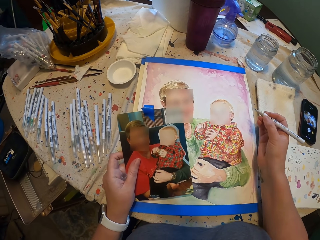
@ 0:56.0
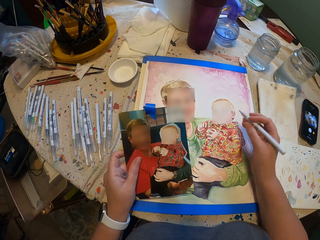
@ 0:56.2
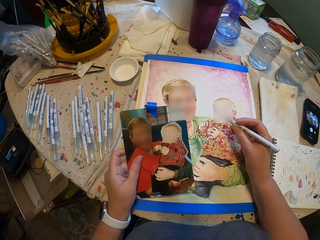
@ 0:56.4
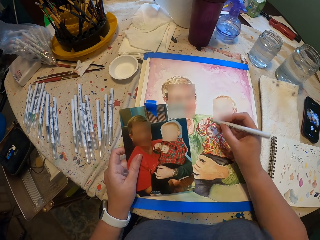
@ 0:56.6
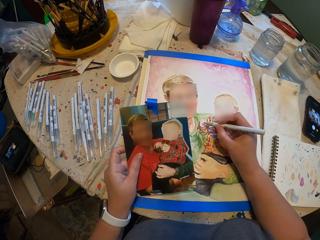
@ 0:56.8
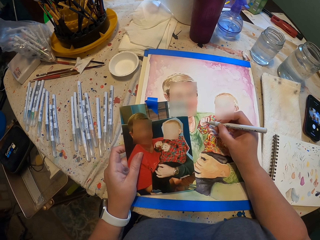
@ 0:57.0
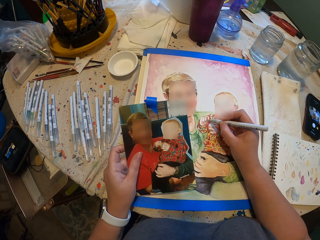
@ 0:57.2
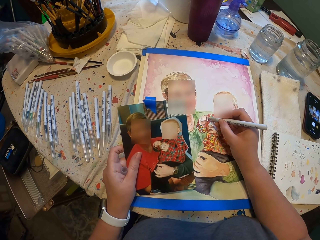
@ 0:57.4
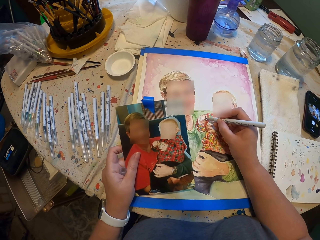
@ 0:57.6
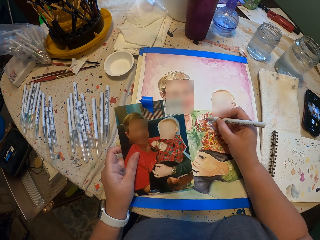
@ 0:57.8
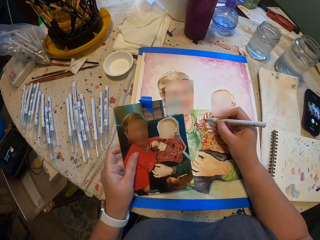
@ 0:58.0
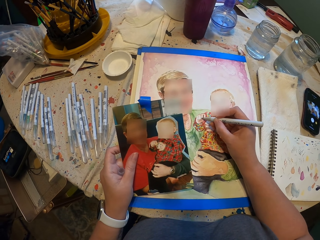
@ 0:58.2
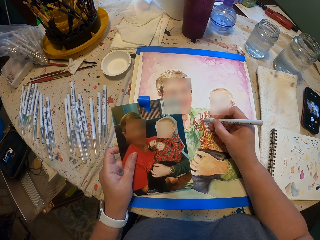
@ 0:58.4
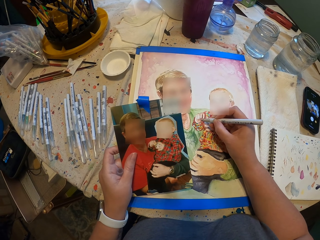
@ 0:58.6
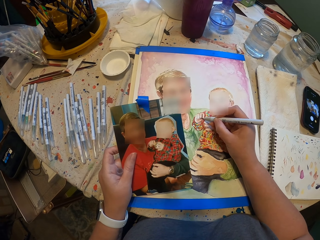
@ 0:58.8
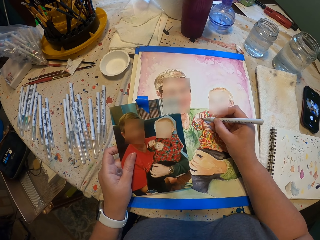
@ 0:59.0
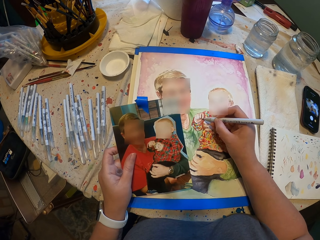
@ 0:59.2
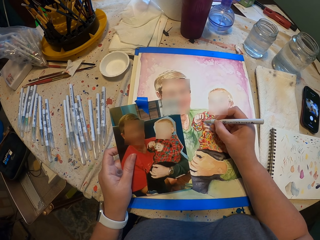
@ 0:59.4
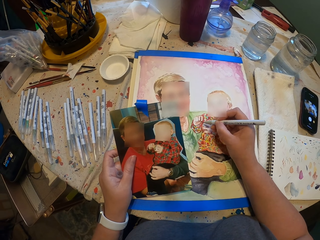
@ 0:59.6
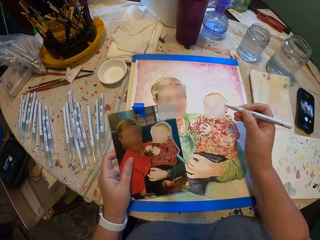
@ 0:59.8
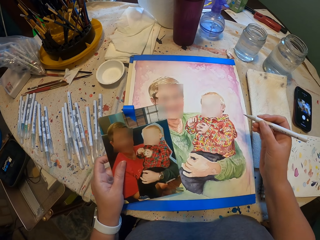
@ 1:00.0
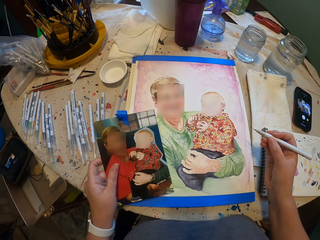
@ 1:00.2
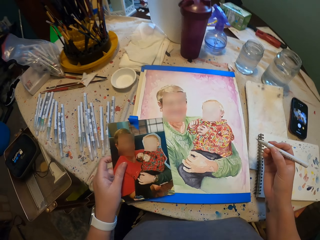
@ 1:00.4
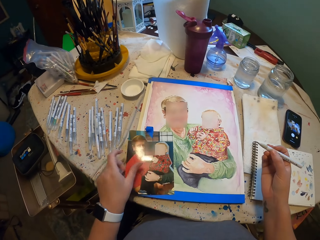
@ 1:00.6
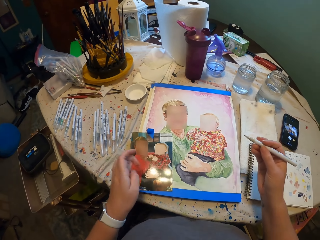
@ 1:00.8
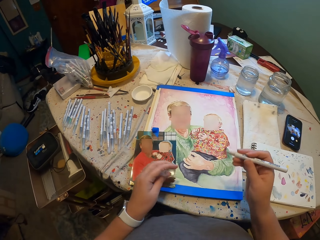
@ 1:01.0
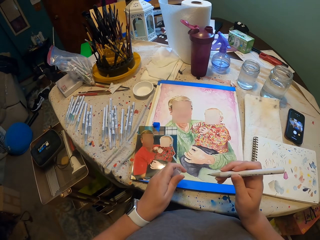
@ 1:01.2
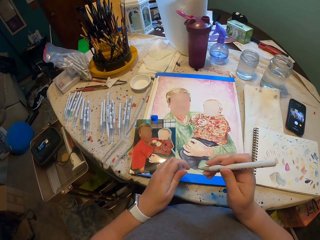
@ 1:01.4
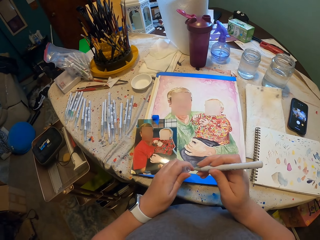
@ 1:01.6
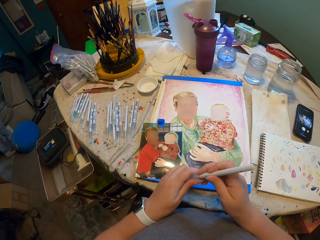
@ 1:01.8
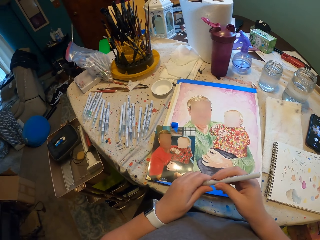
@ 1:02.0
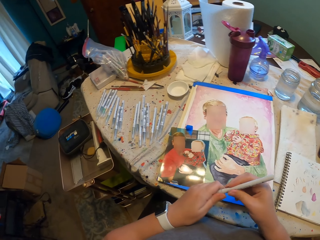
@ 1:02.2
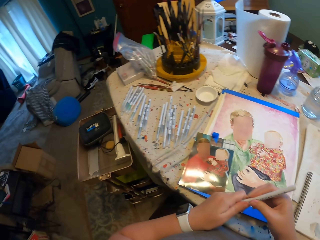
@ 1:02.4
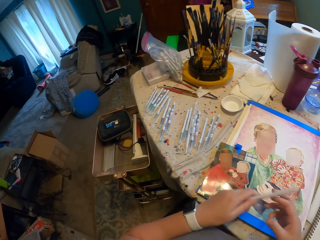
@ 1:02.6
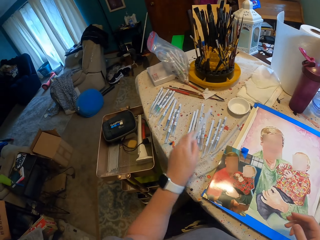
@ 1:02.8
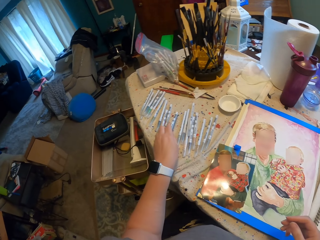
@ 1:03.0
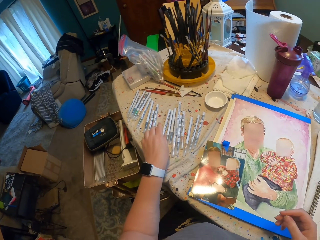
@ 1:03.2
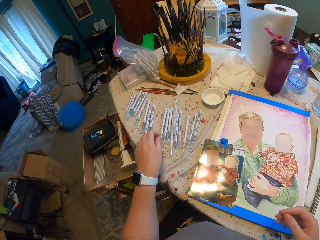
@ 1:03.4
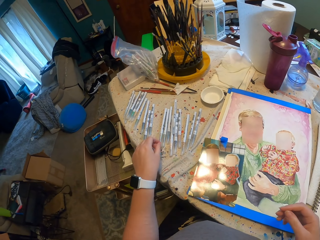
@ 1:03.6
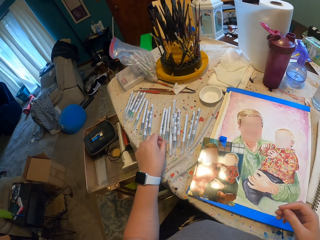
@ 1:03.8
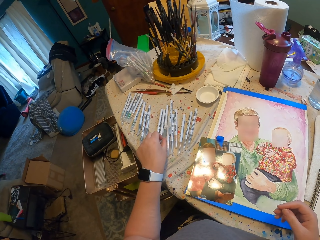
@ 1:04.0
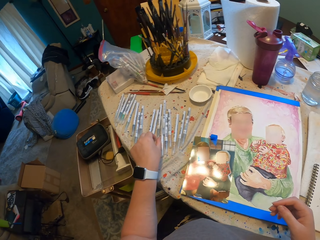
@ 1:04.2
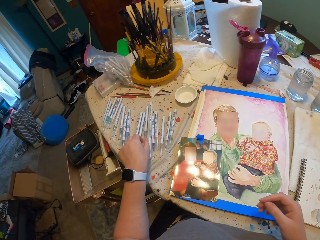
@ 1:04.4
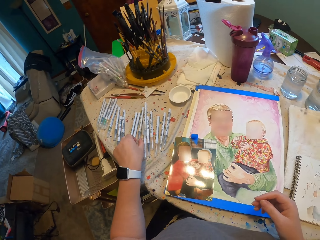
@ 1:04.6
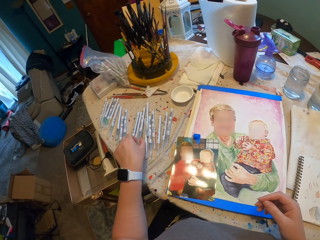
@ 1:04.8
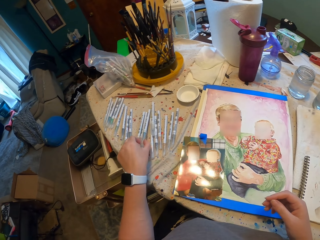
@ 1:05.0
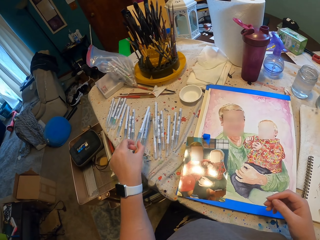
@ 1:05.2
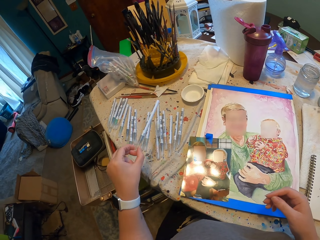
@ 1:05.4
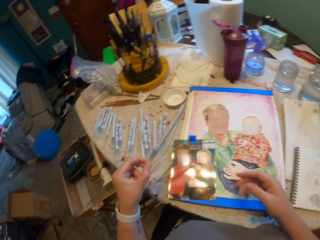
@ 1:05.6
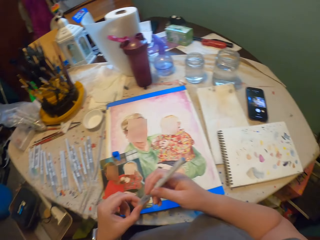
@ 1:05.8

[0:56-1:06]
The camera wearer moves the drawing pen. They draw the picture on the book. They put the picture card on the book. They close the drawing pen. They put the drawing pen on the table. They pick up another pen.

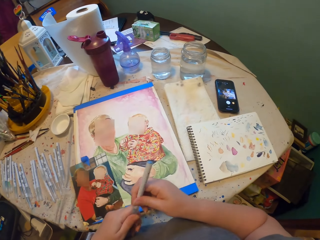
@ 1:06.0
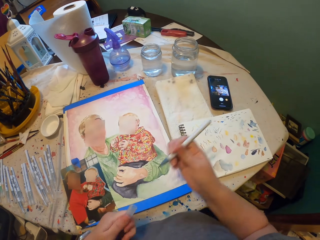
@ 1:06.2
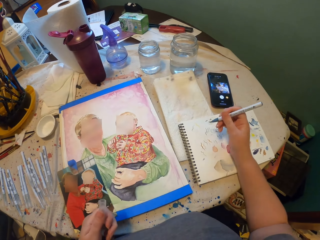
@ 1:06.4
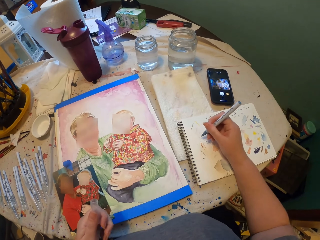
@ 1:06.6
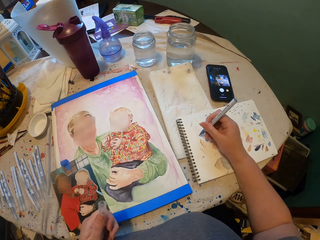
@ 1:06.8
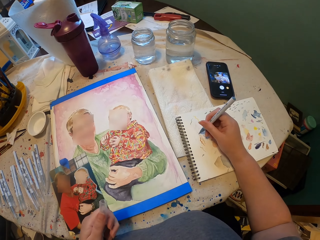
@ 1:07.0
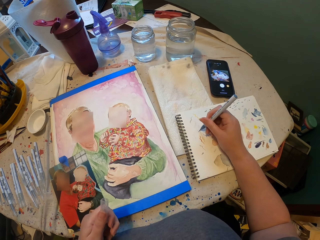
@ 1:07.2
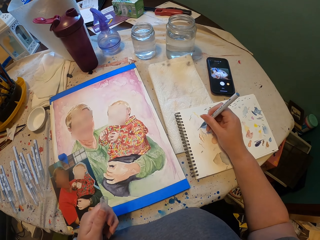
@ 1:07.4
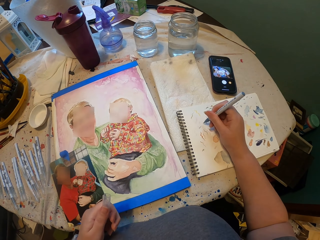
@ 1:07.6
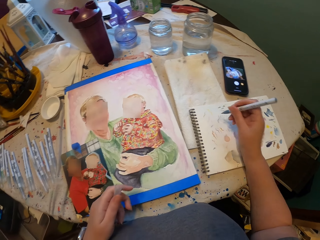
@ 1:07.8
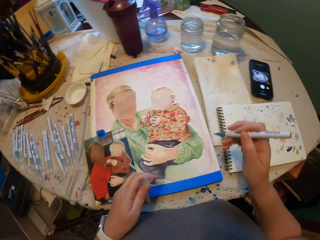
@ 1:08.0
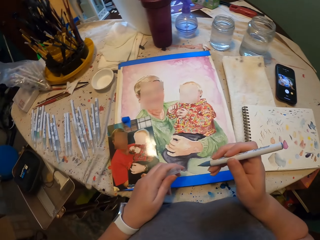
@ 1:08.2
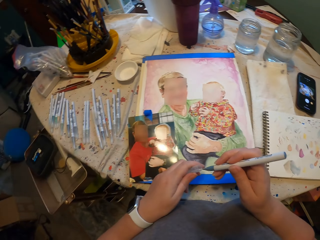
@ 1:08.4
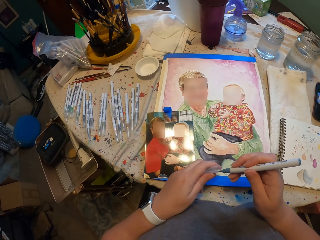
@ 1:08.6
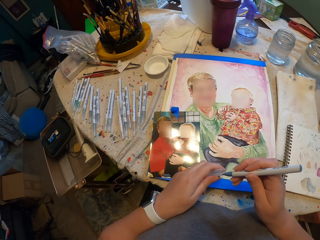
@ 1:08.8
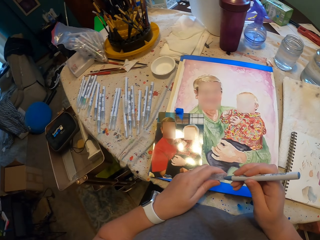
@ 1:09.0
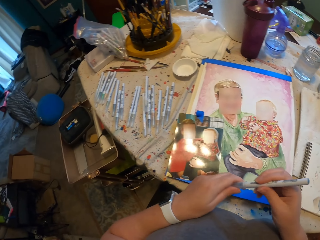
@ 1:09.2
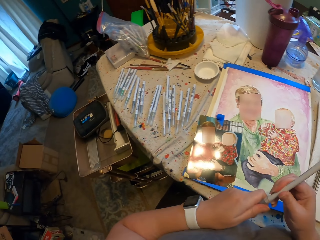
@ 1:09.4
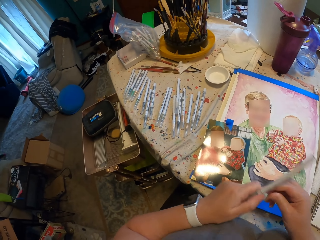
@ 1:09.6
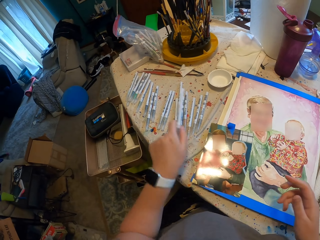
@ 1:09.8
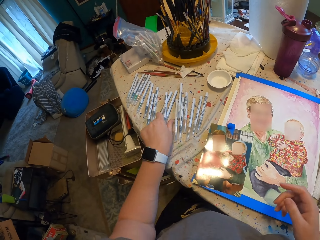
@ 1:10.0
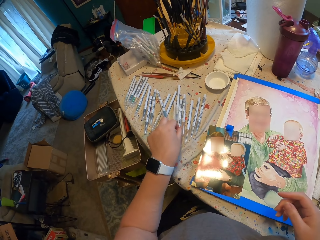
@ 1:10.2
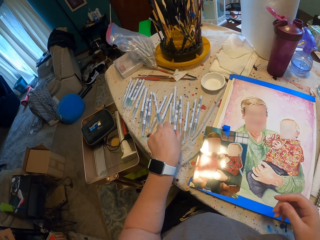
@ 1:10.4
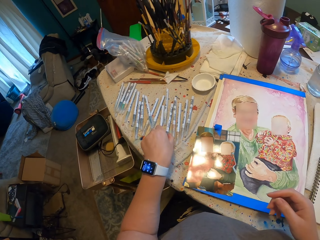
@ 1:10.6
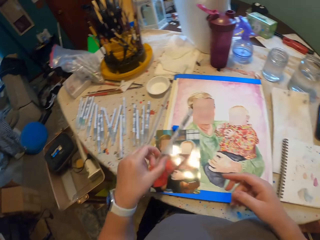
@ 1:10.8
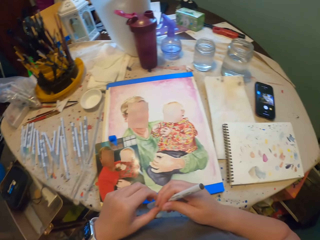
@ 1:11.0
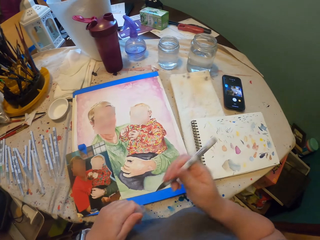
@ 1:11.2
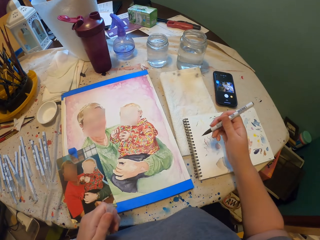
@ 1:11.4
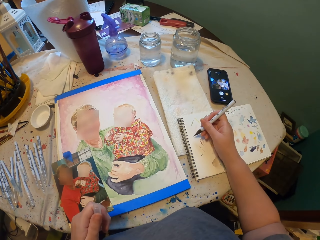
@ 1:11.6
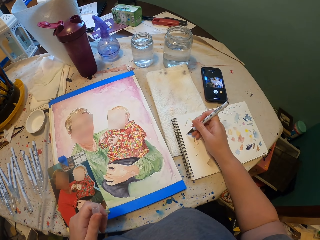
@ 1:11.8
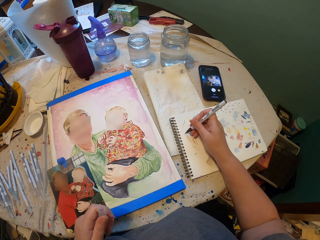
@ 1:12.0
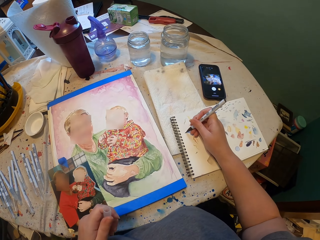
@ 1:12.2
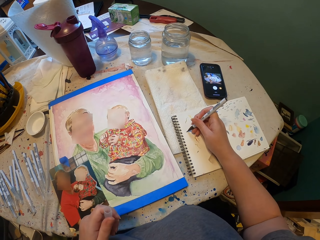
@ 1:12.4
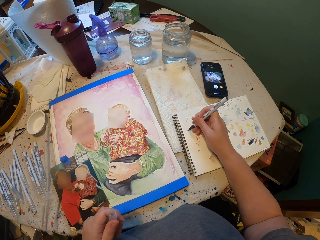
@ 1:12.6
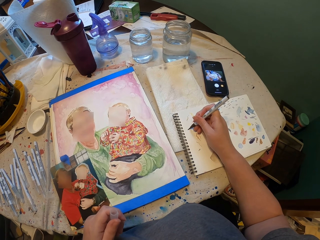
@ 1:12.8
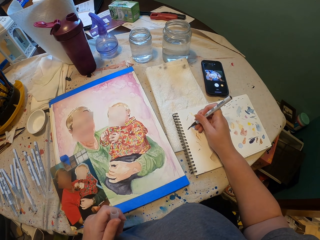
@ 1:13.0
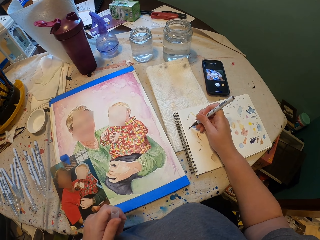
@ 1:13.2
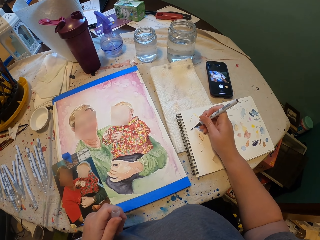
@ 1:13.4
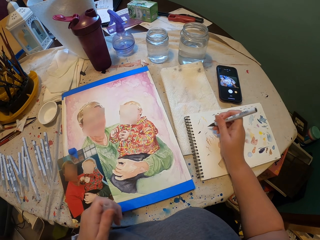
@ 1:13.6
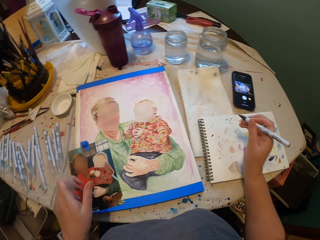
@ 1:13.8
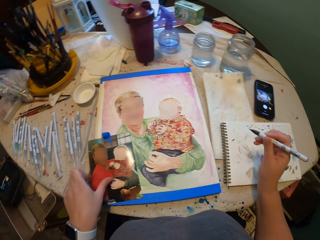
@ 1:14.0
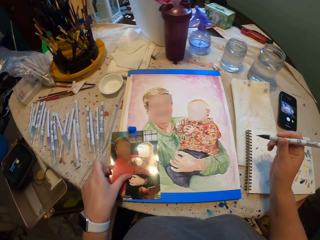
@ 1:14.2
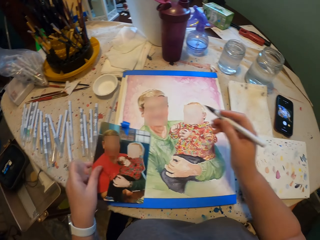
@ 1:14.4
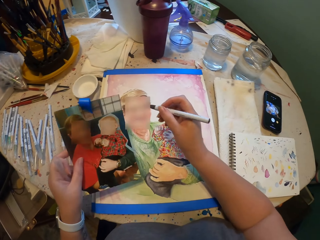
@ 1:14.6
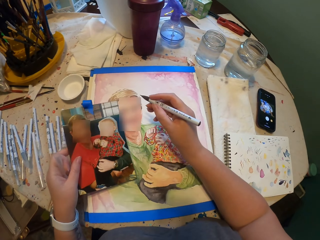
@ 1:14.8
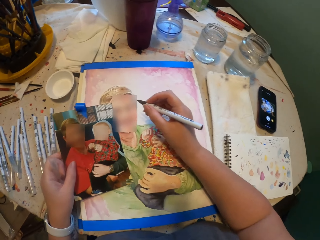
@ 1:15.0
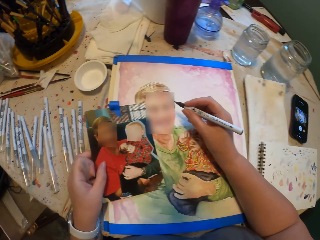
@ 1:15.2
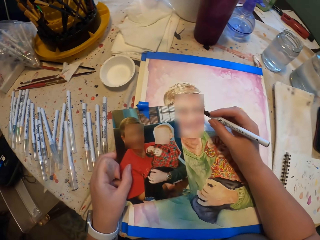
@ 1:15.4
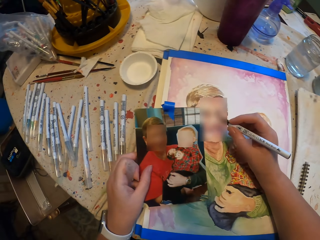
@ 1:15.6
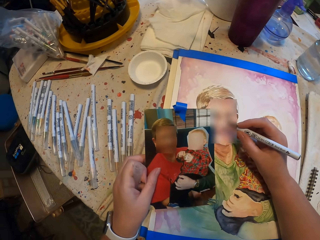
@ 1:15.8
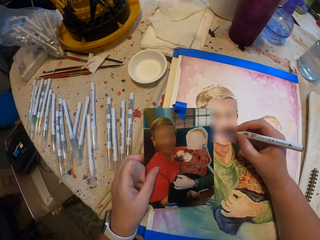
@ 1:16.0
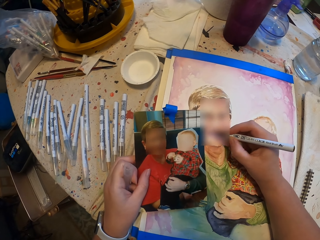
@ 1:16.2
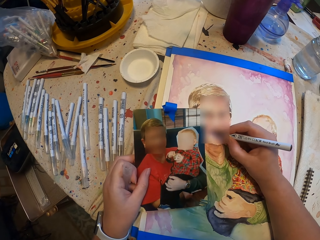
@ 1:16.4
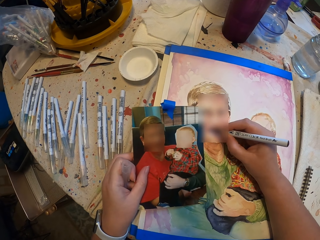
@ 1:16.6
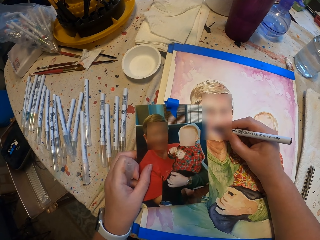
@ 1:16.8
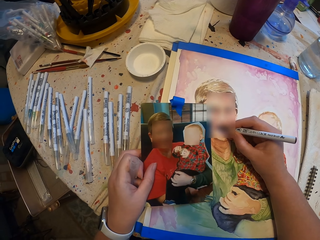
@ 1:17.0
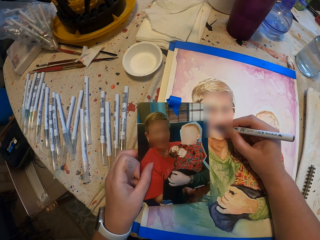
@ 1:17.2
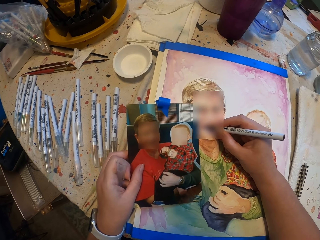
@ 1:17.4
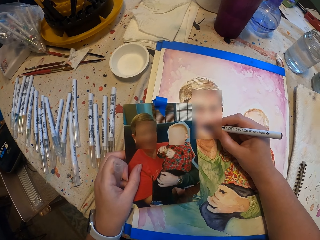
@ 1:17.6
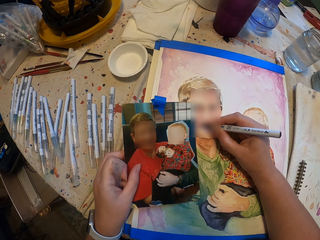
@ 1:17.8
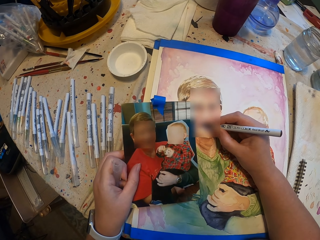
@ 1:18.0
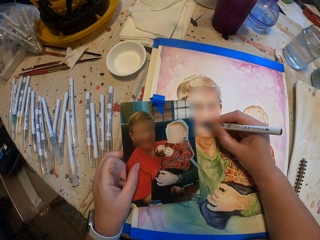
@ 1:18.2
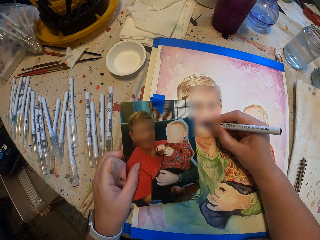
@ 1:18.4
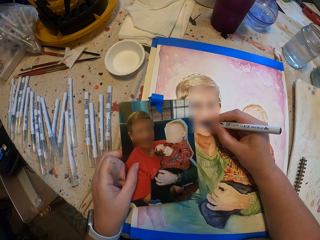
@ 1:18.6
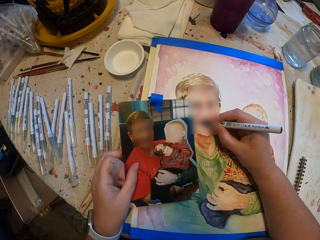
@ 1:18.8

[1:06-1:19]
The camera wearer opens the drawing pen. He writes on the book. He closes the drawing pen. He puts the drawing pen on the table. He picks up another pen. He opens the drawing pen. He writes on the book. He holds the picture in his hand. He picks up the picture. He draws the picture on the book with the pen.
